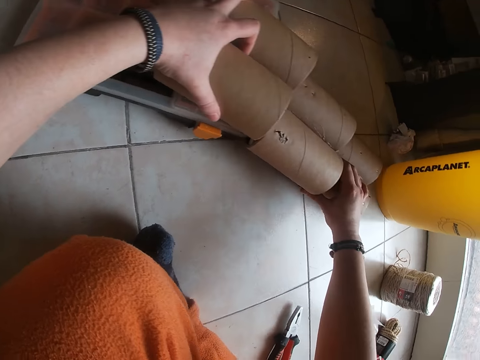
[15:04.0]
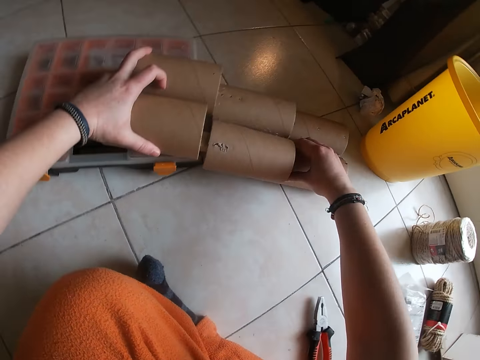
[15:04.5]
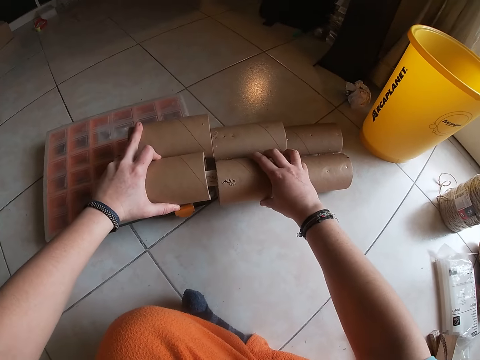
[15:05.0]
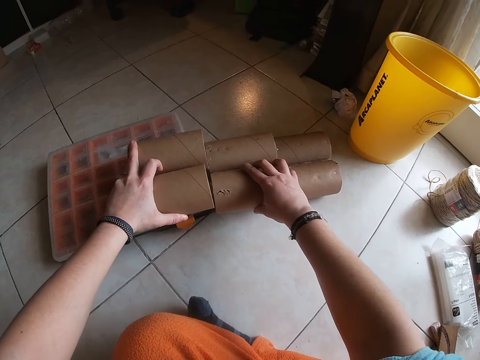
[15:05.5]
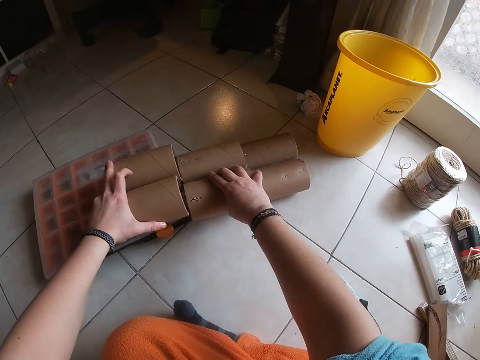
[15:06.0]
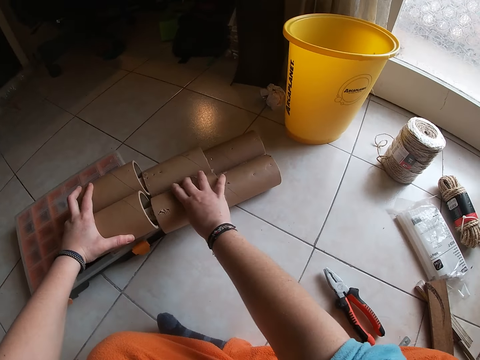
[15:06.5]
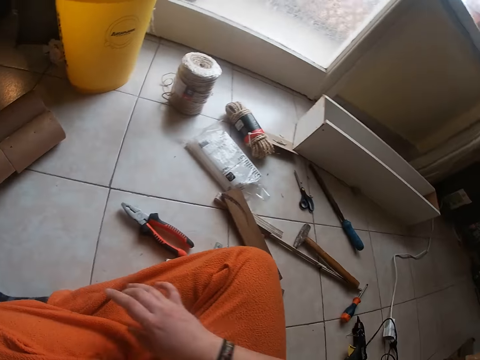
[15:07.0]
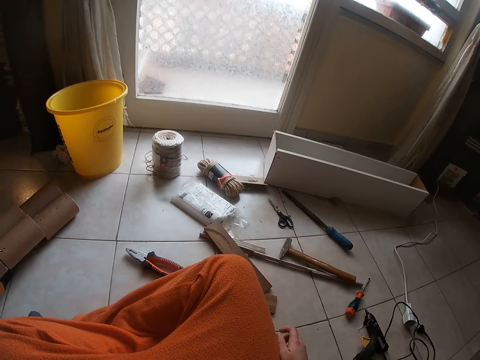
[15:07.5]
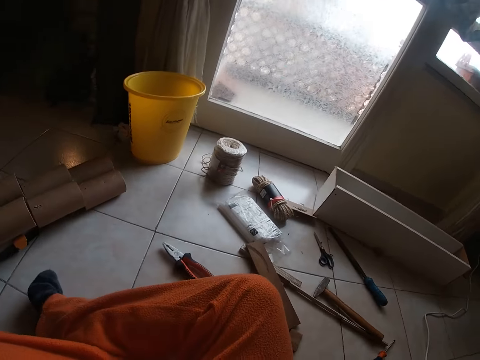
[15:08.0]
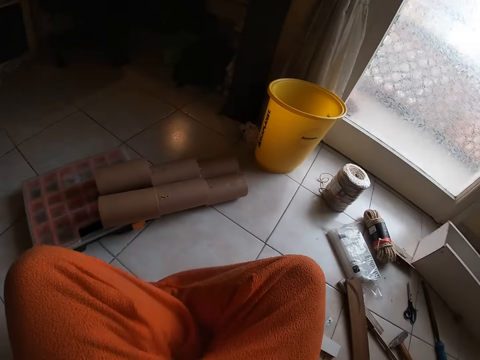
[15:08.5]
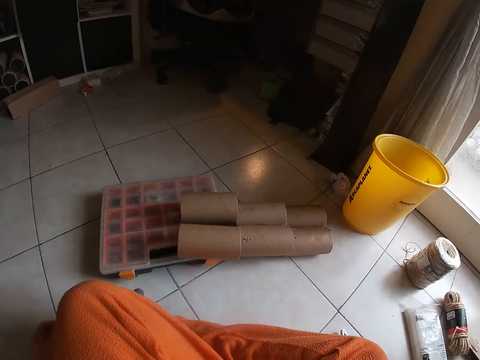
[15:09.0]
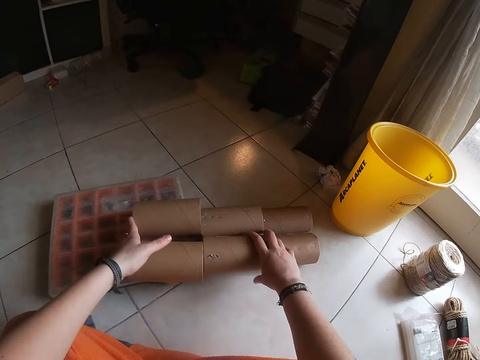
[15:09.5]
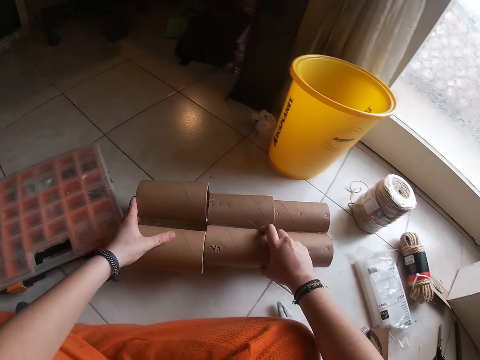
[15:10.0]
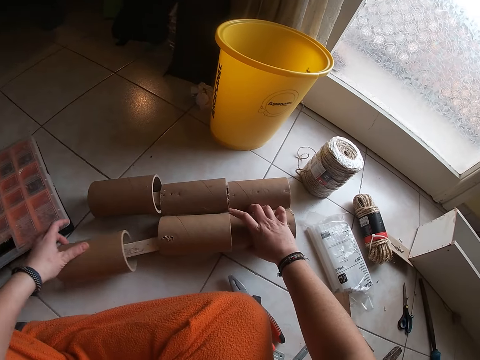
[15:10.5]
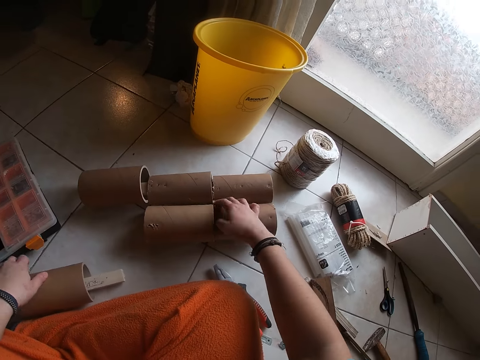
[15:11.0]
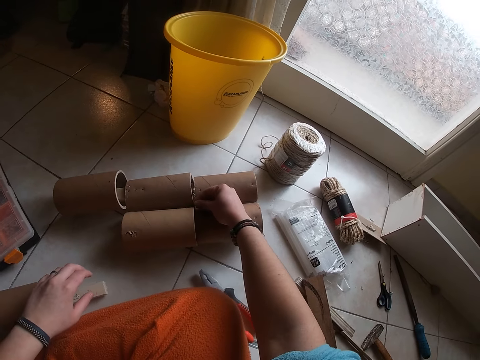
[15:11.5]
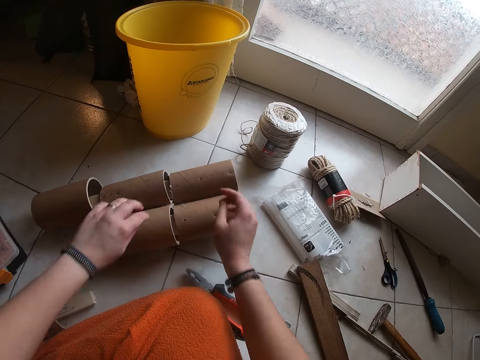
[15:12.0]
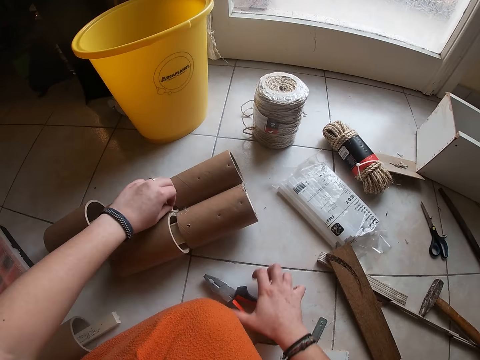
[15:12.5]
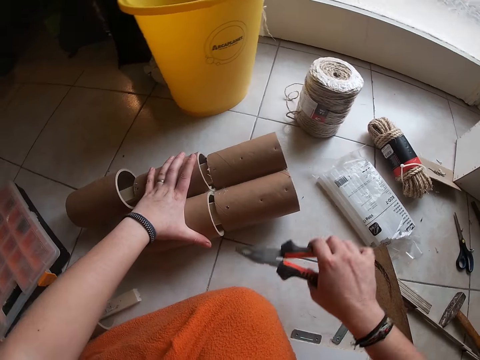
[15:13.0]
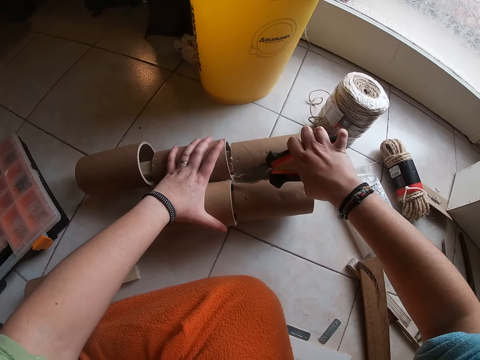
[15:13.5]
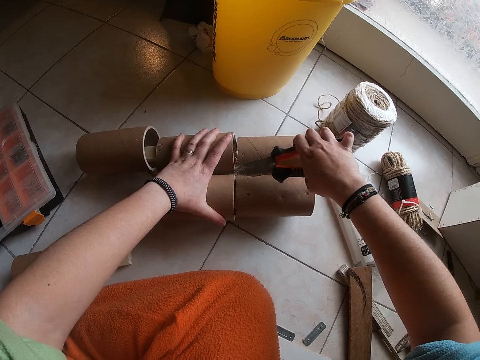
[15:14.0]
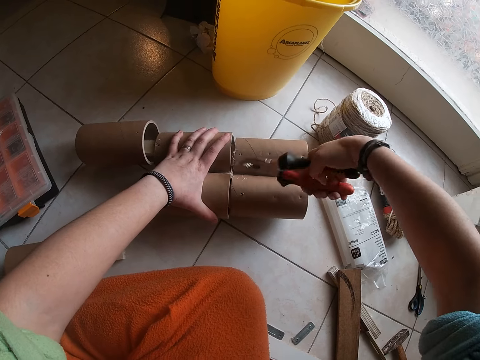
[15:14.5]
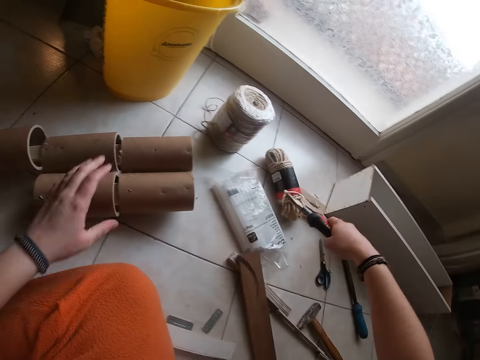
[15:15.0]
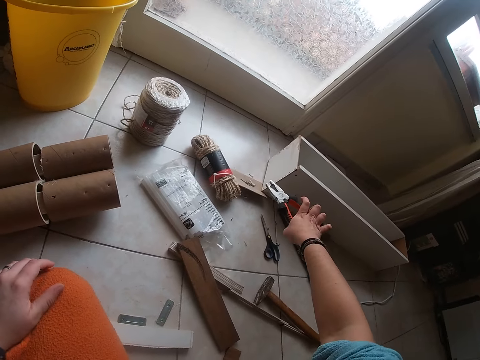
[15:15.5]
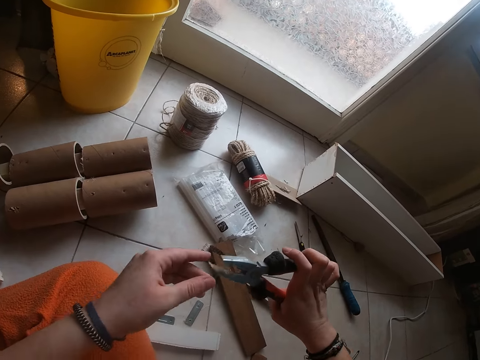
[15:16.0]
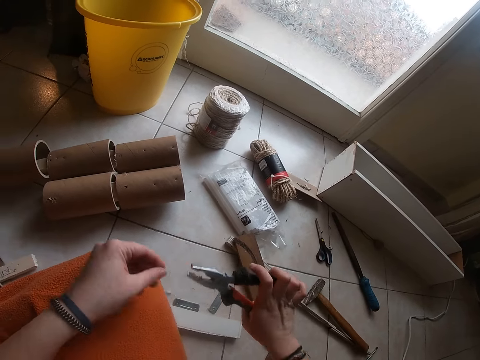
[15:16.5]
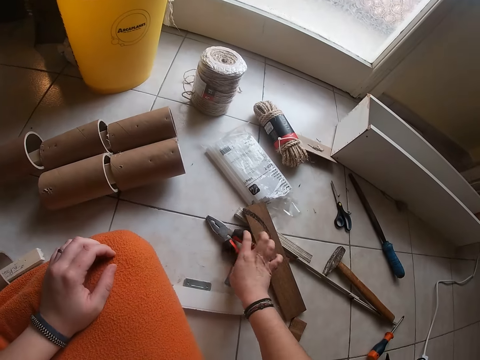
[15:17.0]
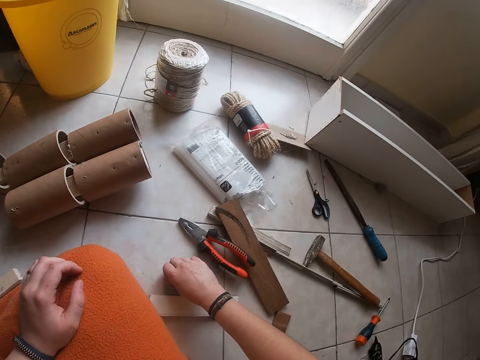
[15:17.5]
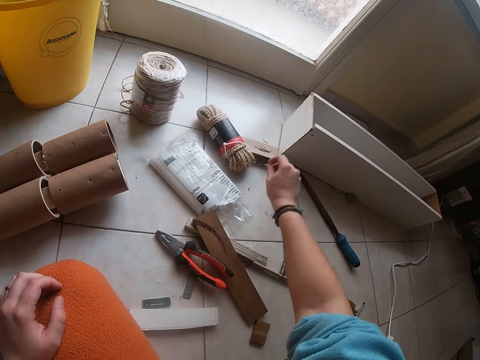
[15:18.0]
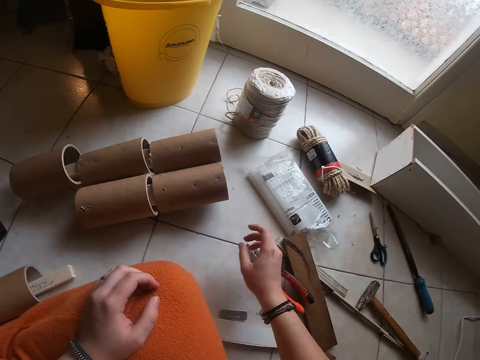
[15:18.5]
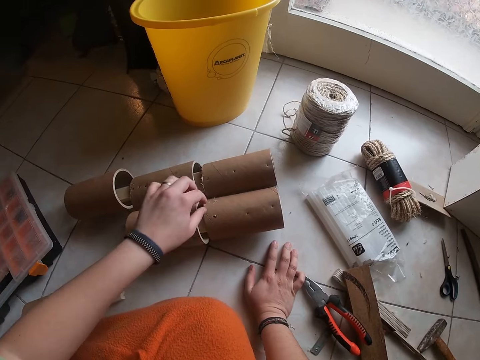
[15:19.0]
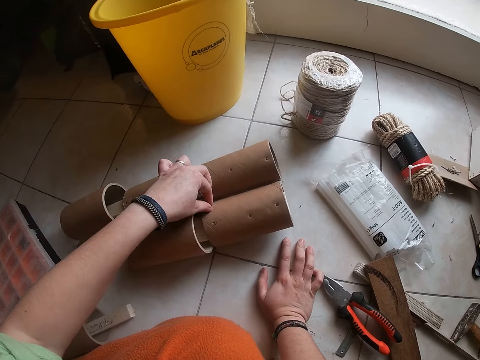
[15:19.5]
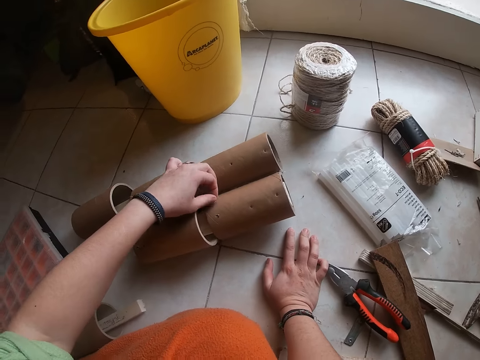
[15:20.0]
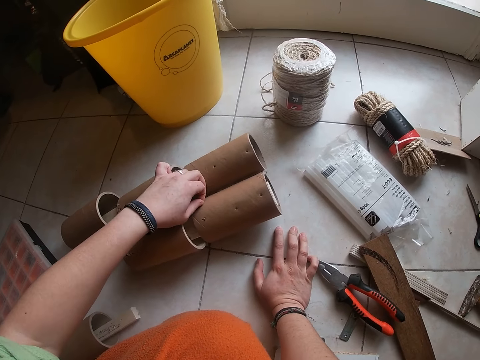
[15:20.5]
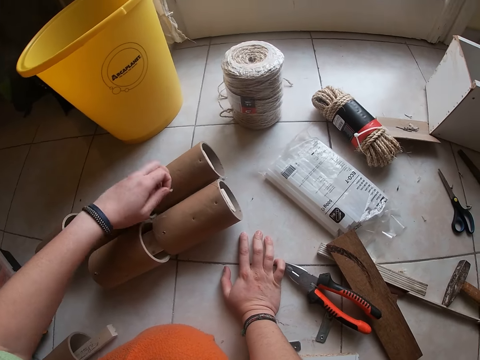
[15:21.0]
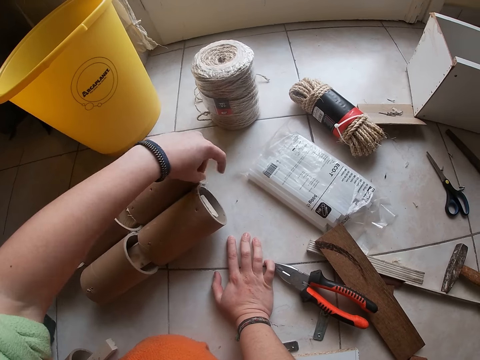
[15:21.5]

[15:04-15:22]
The camera wearer squeezes the model. She moves towards the model. She moves the model. She removes the cardboard tube from the stack of cardboard tubes on the floor with her left hand. She picks the pliers from the floor with her right hand. She removes a nail or piece of wood from the stack of cardboard tubes on the floor with her right hand. She drops the piece of wood. She cleans the pliers. She drops the pliers on the floor with her right hand. She moves the piece of wood. She pulls the piece of wood.

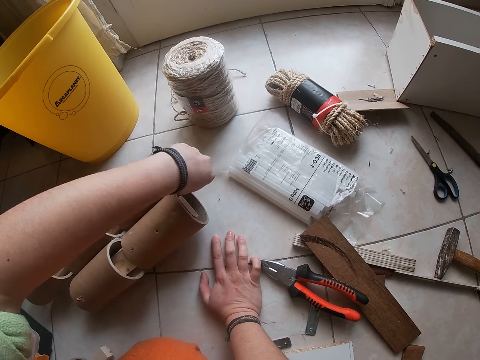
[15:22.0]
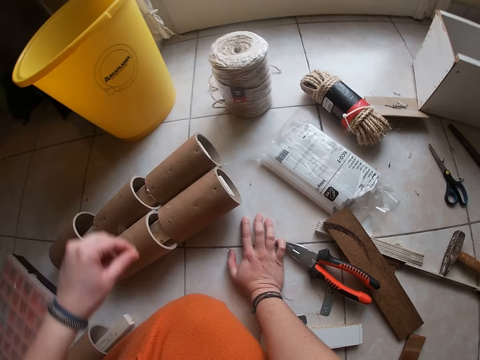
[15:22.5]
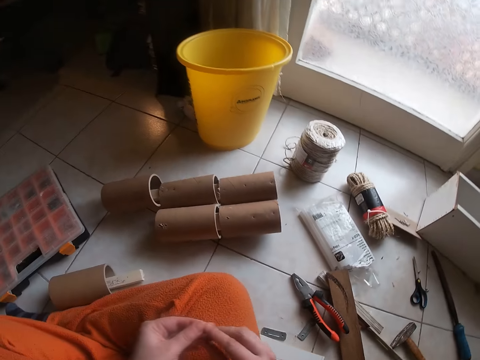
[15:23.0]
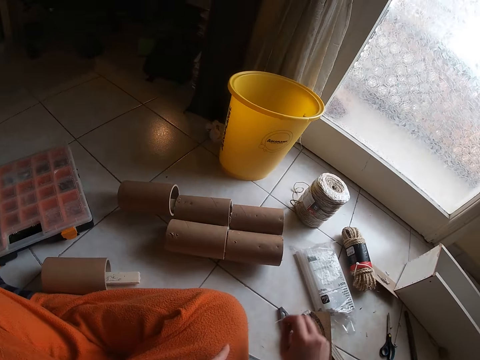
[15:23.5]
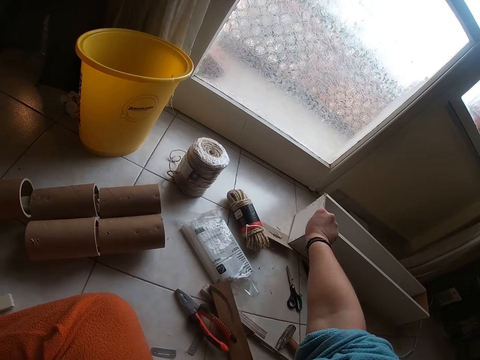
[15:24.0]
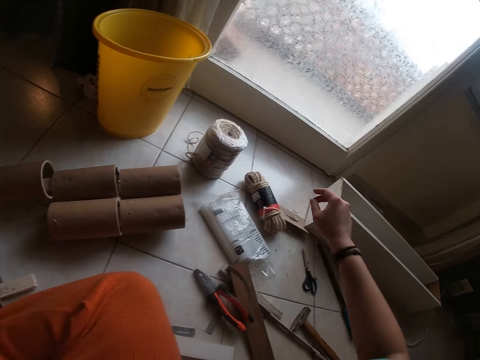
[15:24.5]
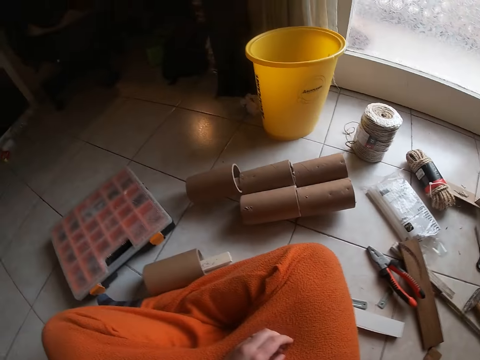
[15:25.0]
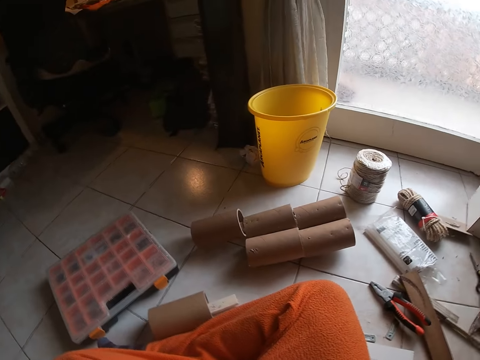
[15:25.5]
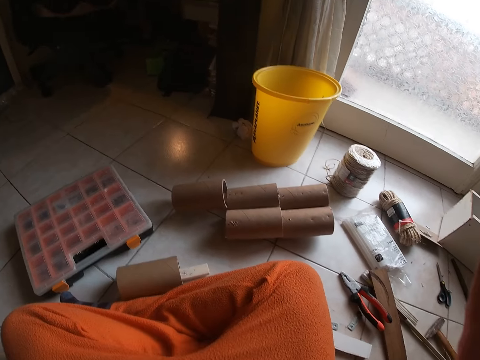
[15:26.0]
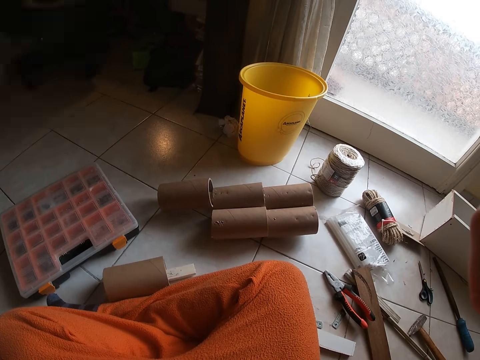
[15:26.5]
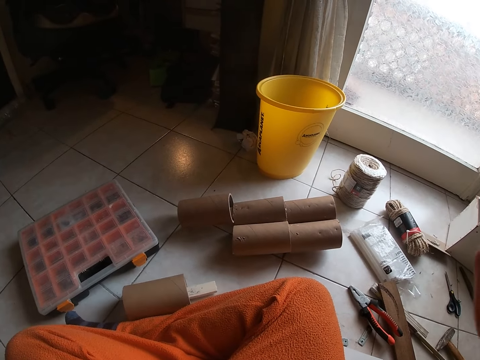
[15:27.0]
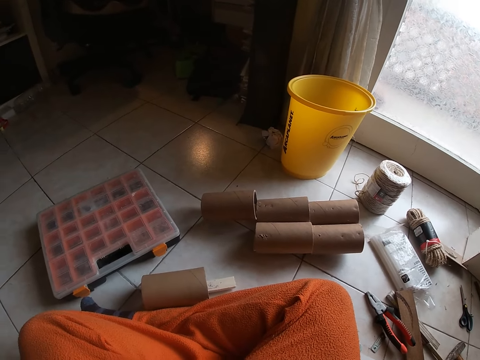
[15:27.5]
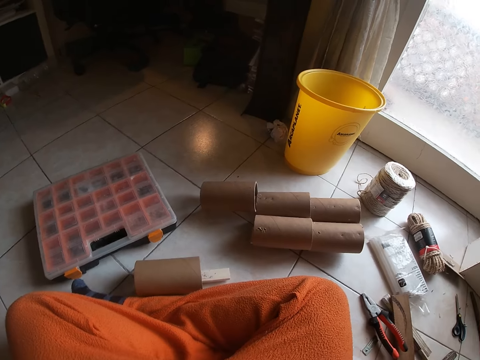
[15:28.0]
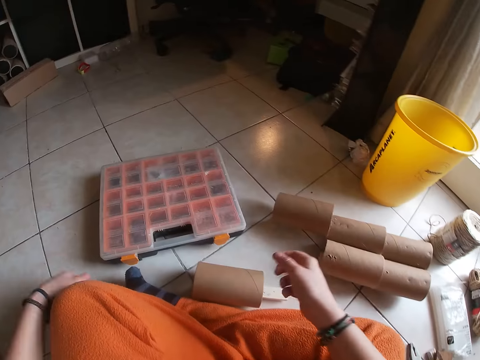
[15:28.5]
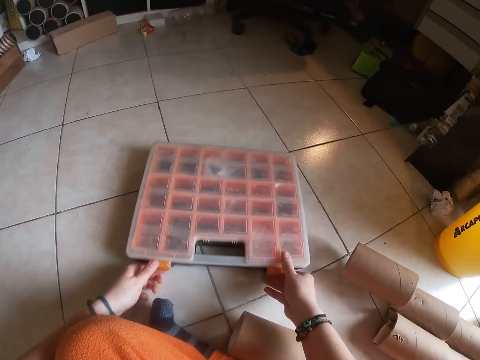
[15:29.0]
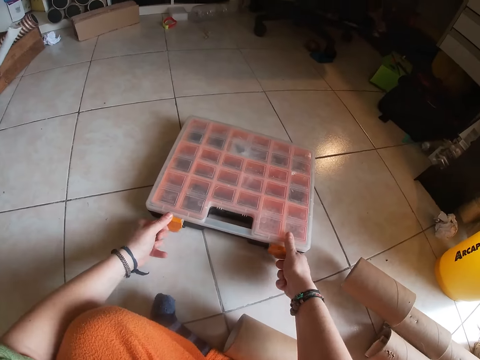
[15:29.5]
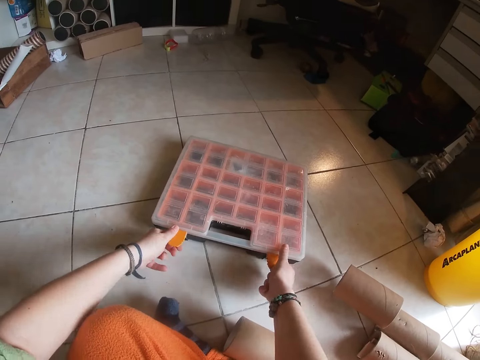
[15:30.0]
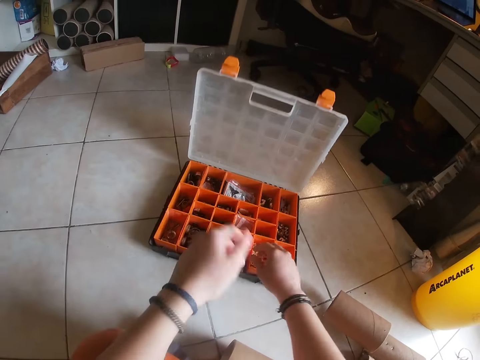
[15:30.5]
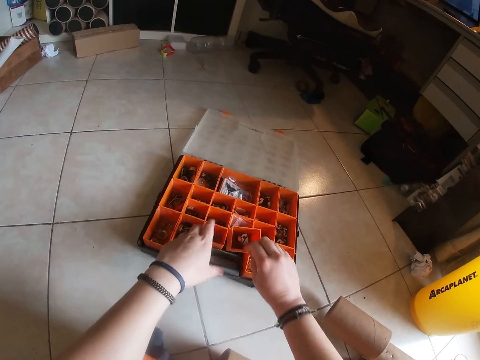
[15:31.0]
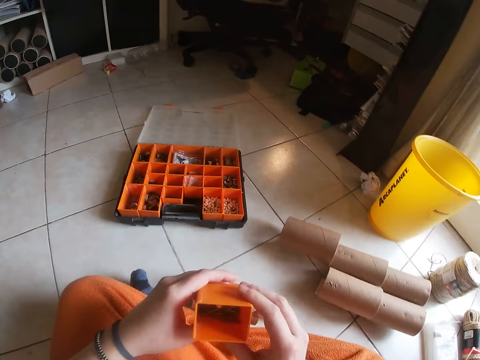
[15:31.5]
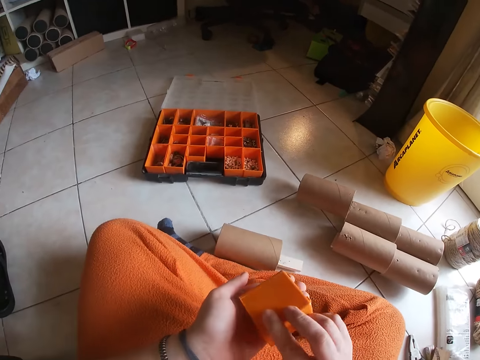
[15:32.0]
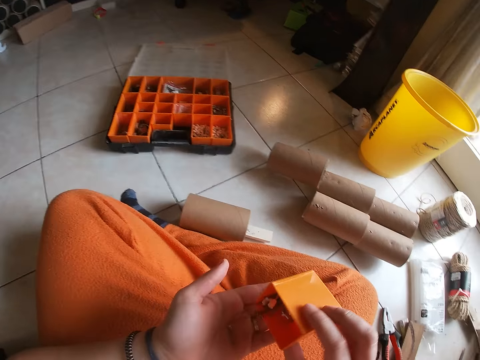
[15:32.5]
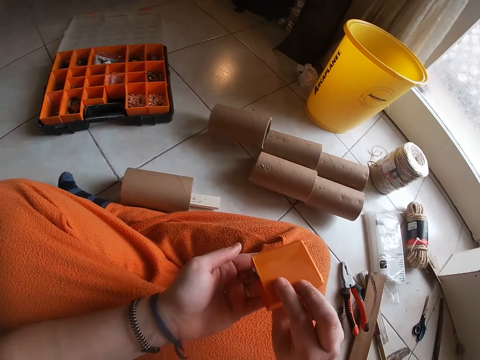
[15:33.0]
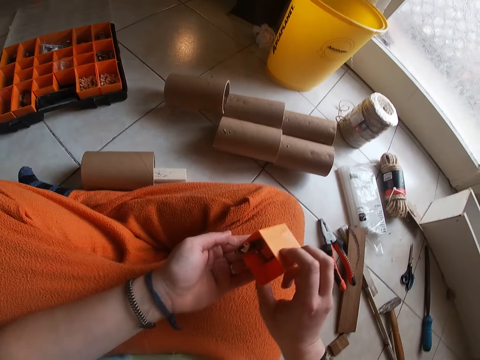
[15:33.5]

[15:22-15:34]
The camera wearer throws the piece of wood. They lift their hand. They put down their hand. They open a box or toolbox on the floor with both hands. They push the toolbox. They remove a container from the box with their right hand. They pour the content of the box, the nails, with their right hand on their left palm.
